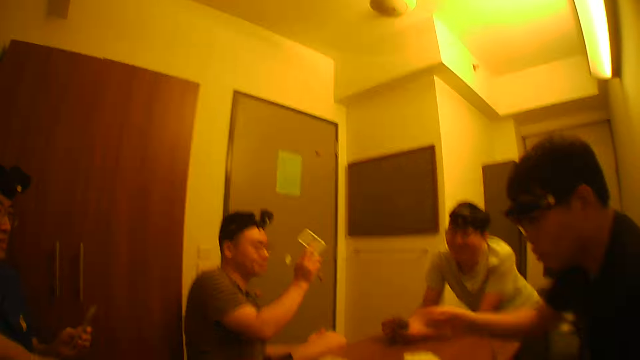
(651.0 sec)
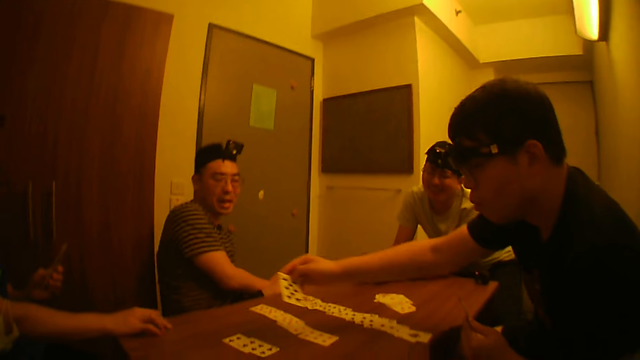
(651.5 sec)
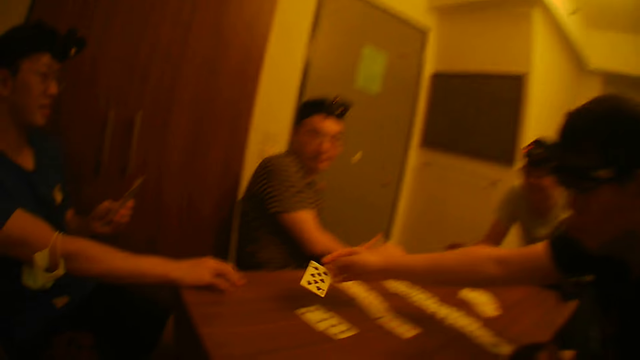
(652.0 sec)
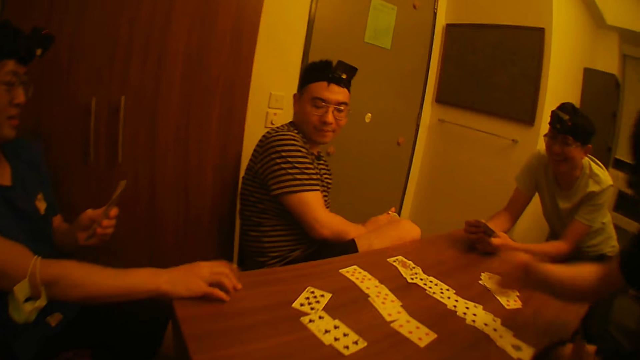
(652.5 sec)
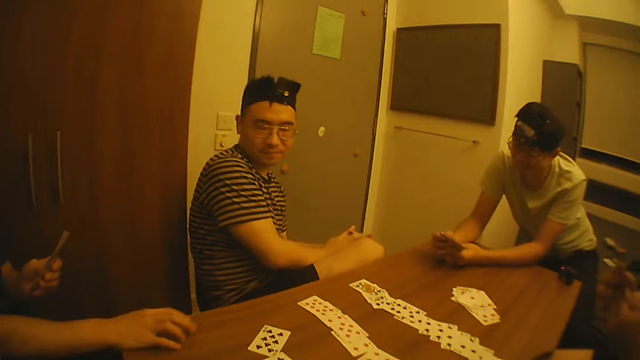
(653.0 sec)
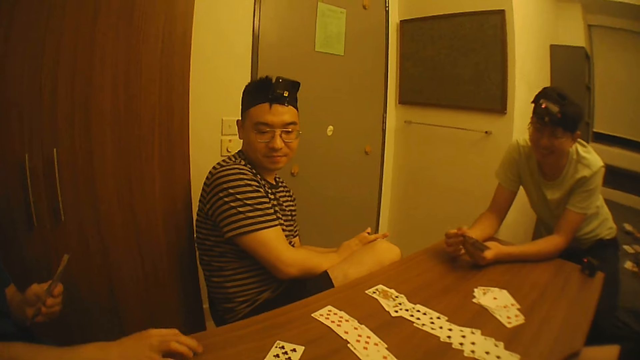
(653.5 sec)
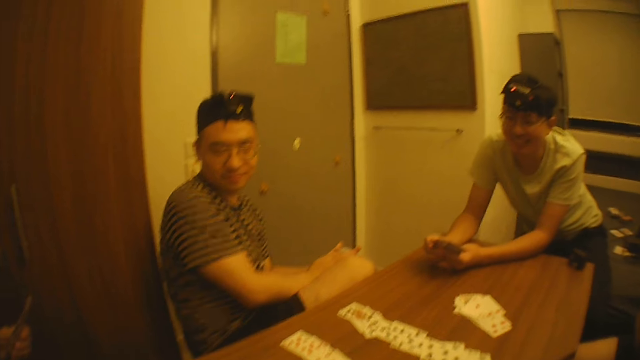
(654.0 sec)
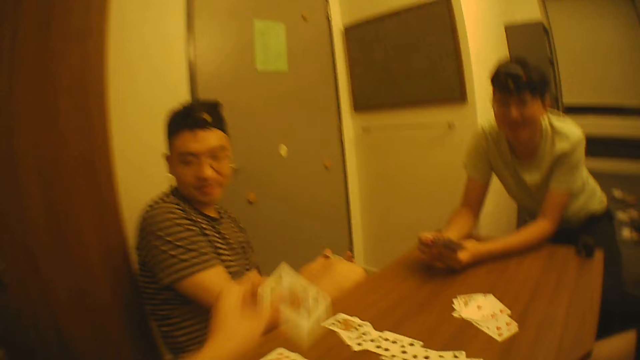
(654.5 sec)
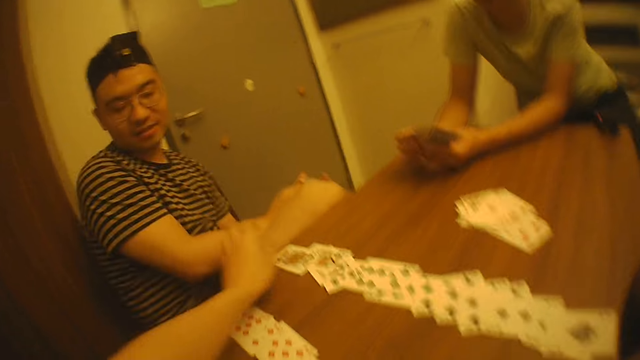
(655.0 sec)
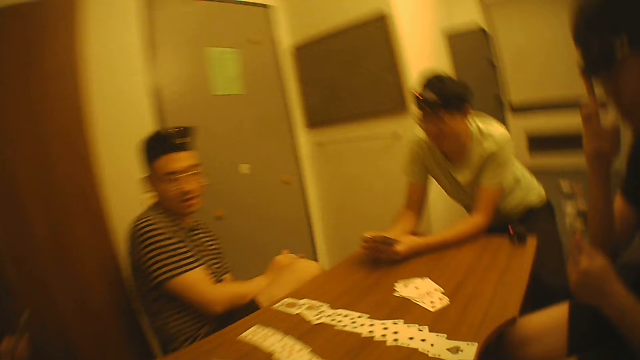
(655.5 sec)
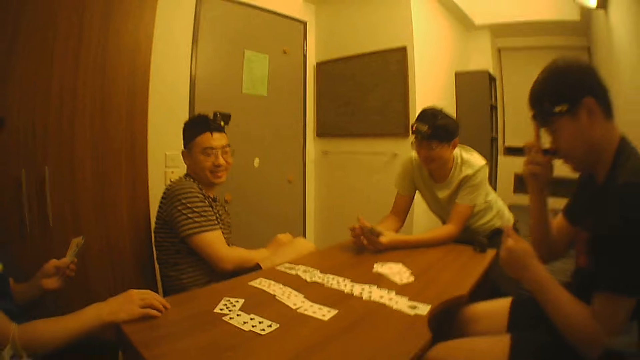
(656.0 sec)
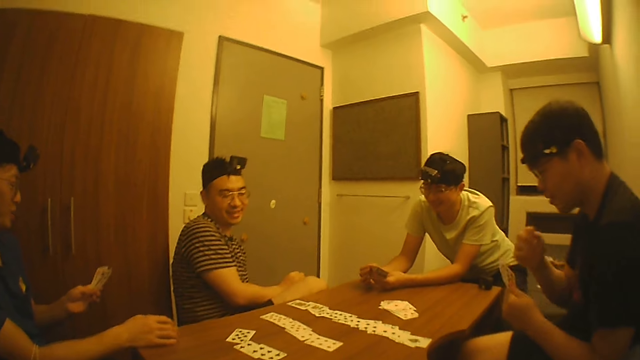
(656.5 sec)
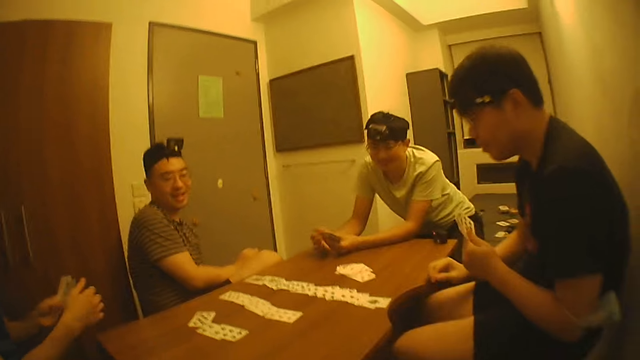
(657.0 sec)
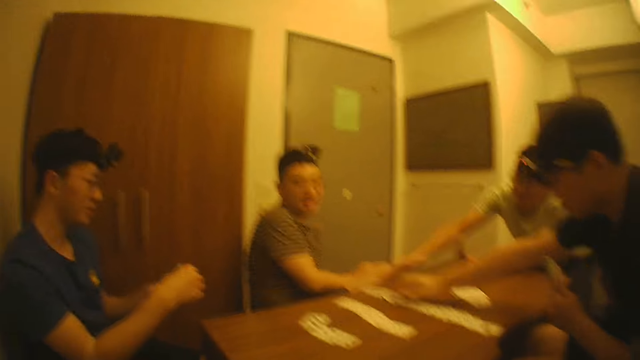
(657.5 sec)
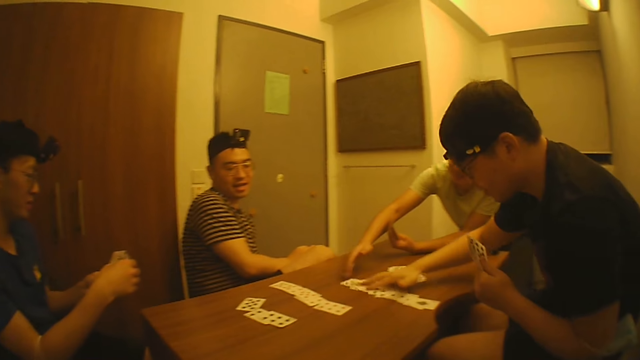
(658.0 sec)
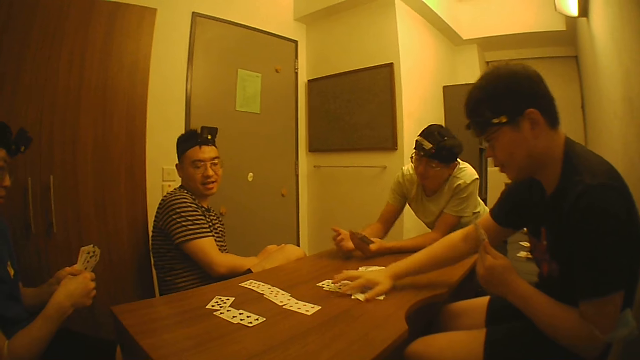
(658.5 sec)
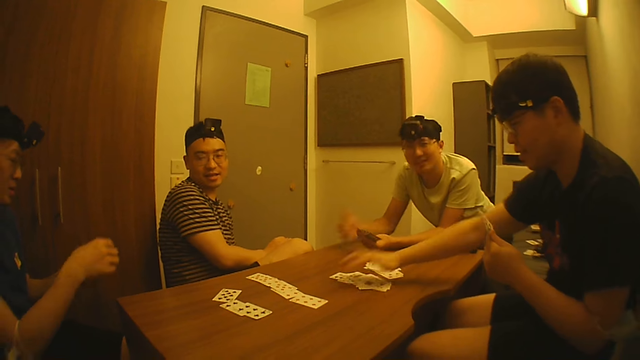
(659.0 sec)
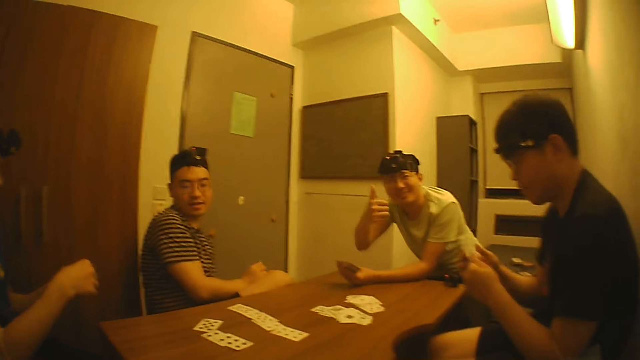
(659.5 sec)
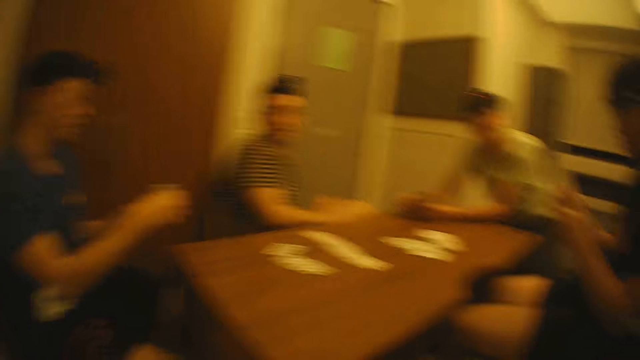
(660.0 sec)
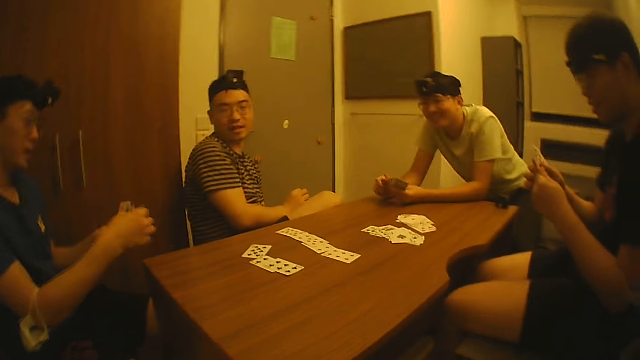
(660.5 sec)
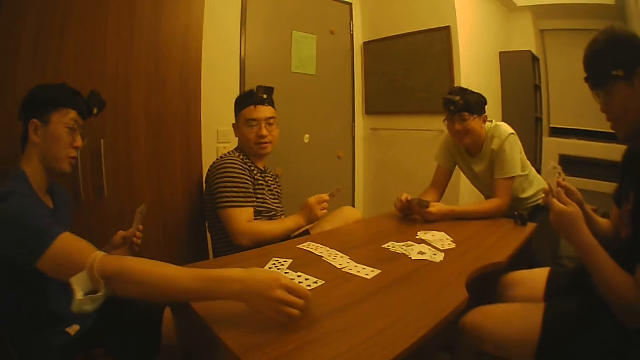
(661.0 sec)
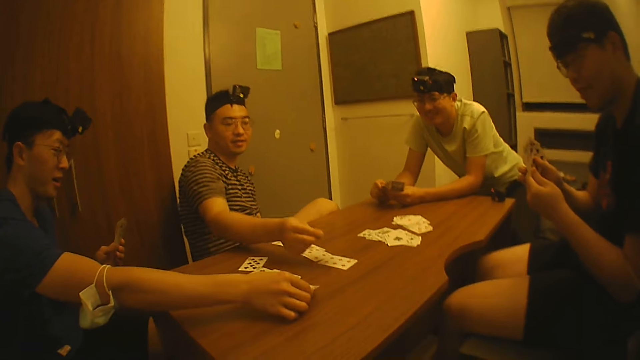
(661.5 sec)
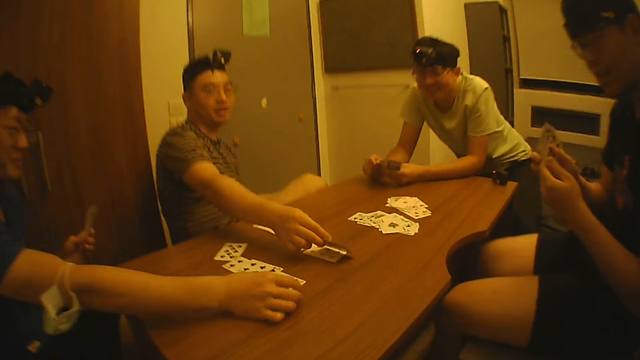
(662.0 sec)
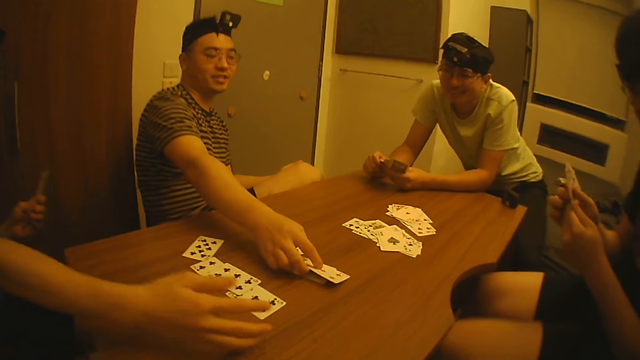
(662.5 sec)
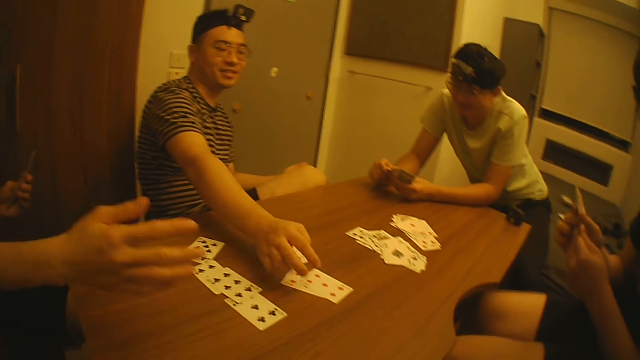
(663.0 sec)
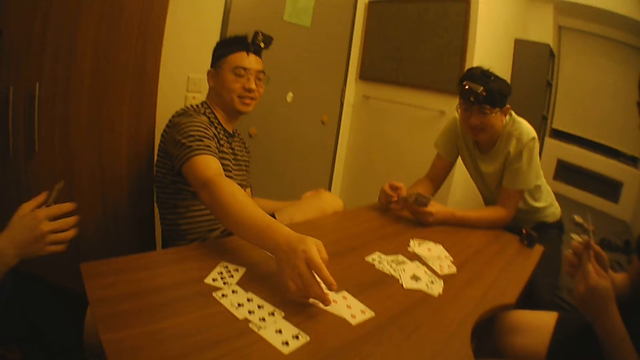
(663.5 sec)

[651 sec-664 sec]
The camera wearer looks at the men. A man drops a card on the table with his right hand. Another man plays poker. The camera wearer looks at the men. She drops a card on the table with her left hand. She plays poker and looks at the men. A third man picks a card from the cards in his left hand with his right hand. The first man packs the cards on the table with his right hand. Another man raises a thumb at the camera wearer. The third man drops the card on the table with his right hand. Another man drops the card on the table with his right hand. Another man plays poker. Another man plays poker.

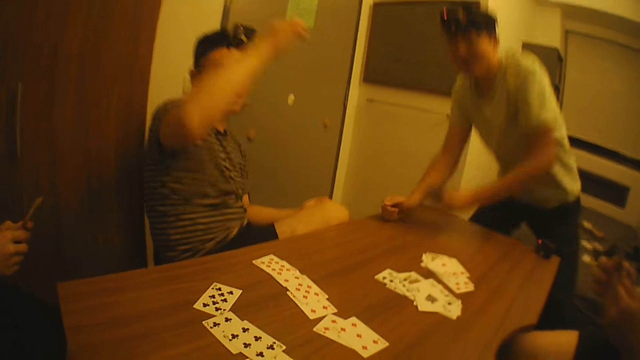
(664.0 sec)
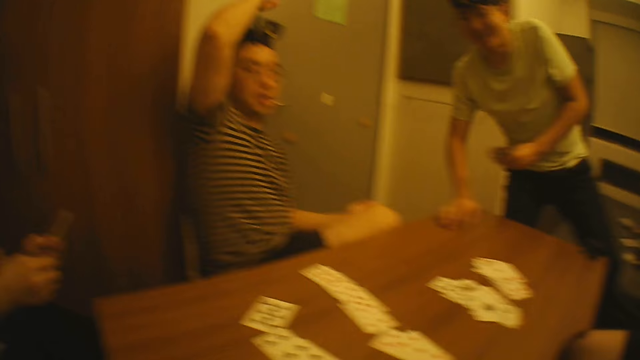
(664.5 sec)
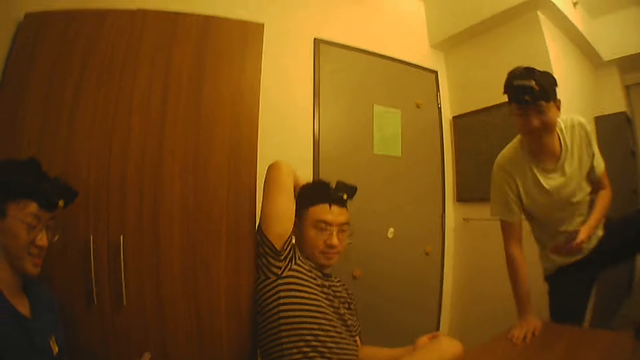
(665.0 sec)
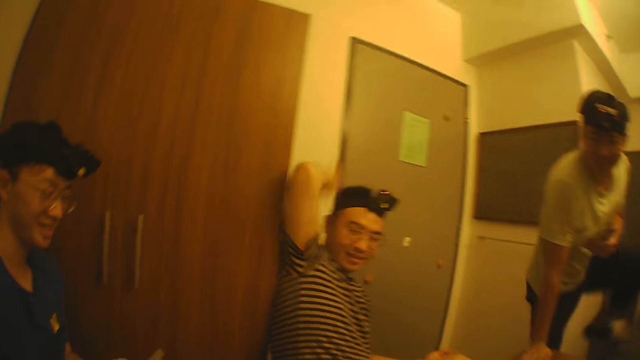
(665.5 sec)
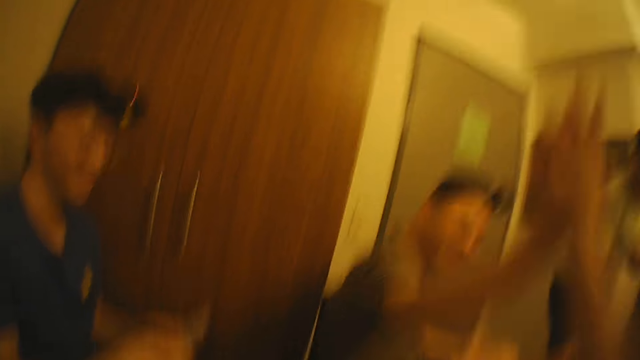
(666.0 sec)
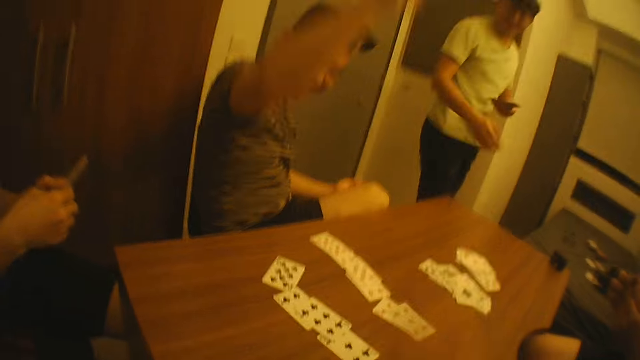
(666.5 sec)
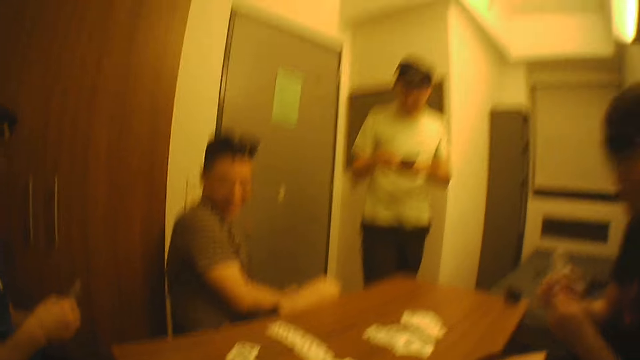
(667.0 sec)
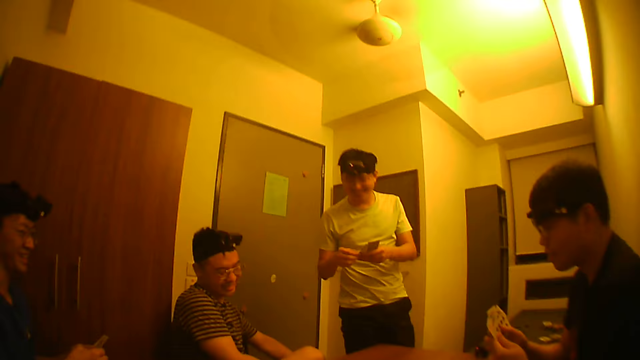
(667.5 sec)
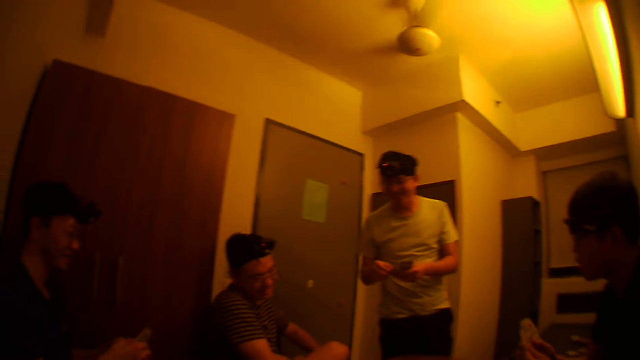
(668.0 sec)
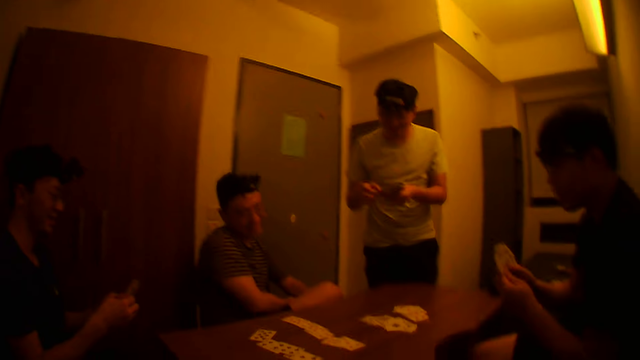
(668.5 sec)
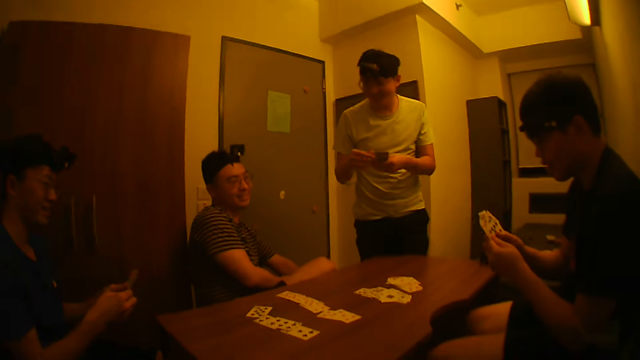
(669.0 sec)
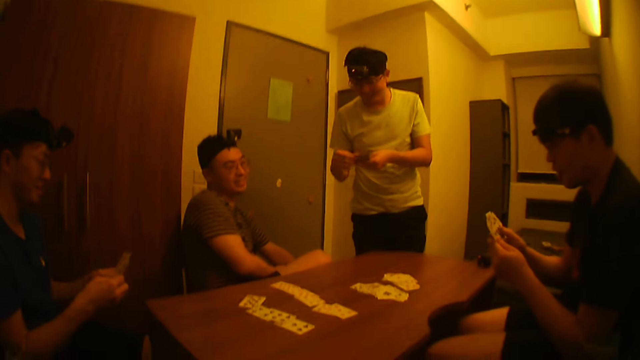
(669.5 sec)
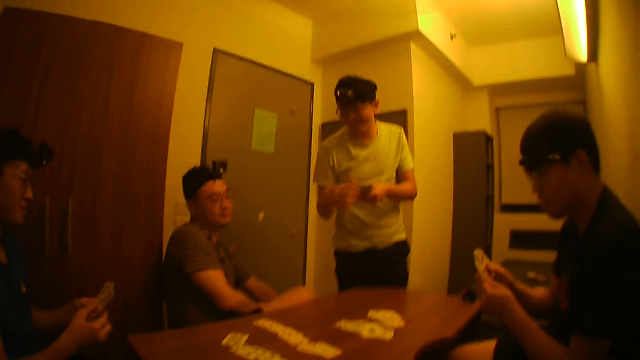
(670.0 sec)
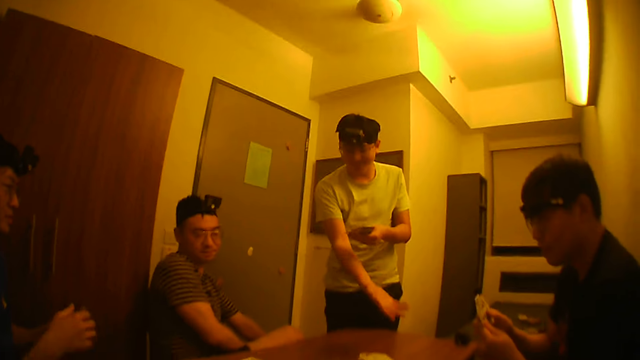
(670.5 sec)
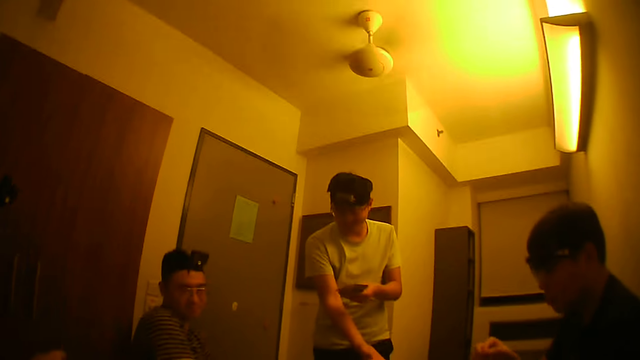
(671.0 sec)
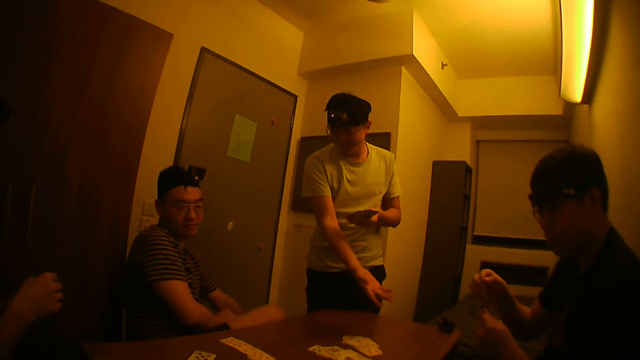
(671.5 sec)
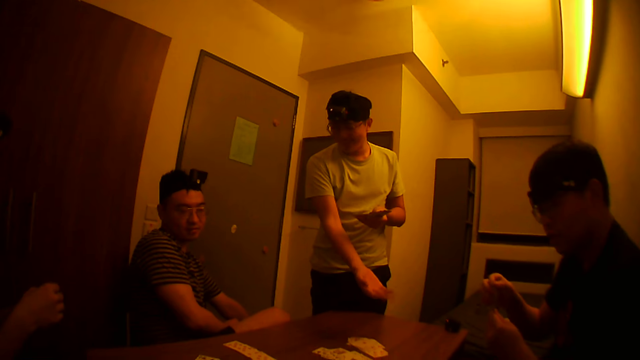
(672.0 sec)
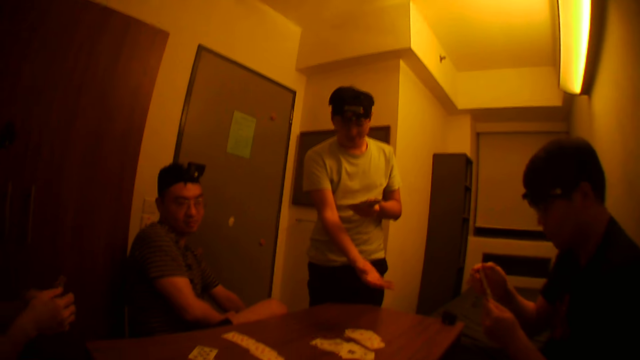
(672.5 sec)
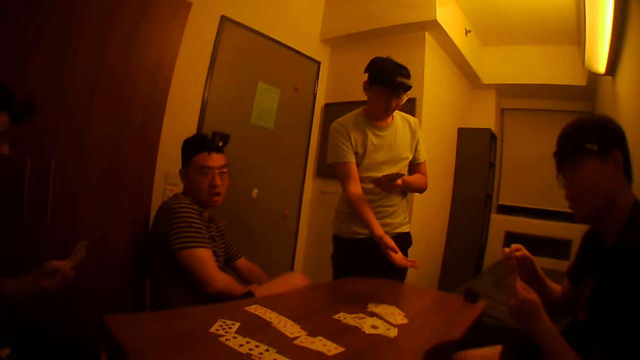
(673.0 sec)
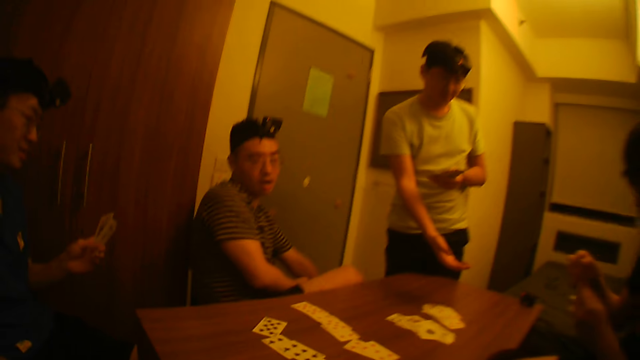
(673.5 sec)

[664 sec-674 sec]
A man moves in the room. The camera wearer gave the man a high-five with his right hand. He looks at the men. Another man interacts with a third man.
